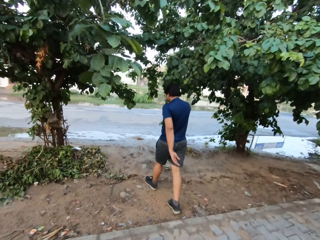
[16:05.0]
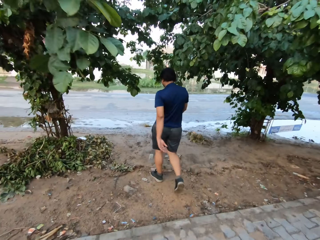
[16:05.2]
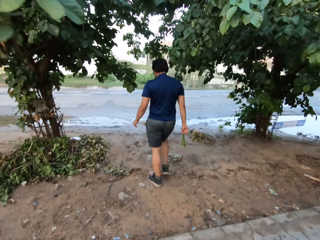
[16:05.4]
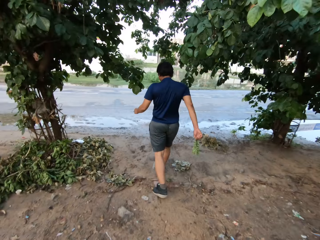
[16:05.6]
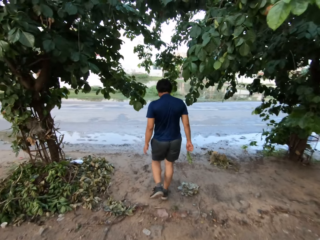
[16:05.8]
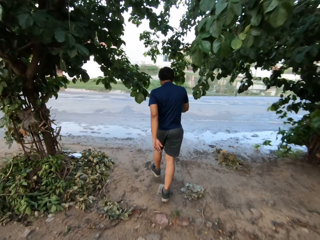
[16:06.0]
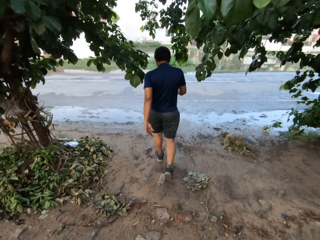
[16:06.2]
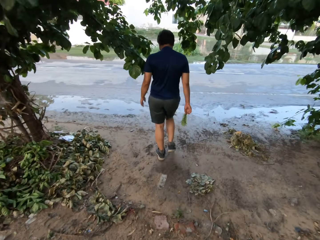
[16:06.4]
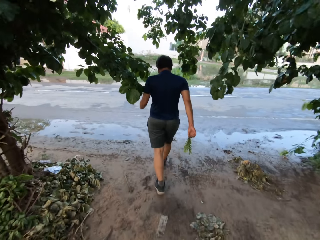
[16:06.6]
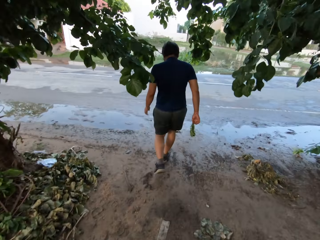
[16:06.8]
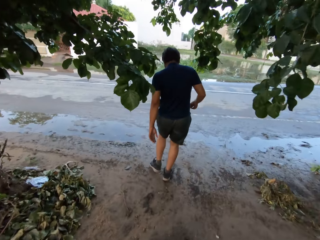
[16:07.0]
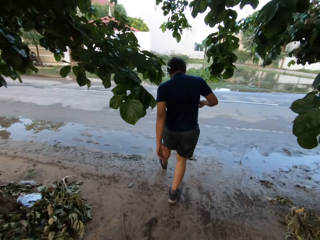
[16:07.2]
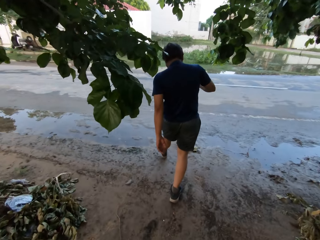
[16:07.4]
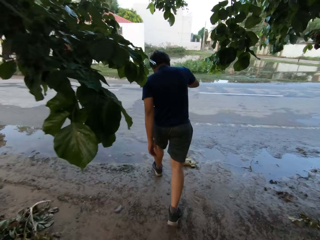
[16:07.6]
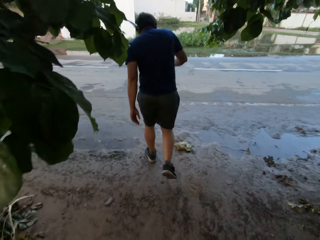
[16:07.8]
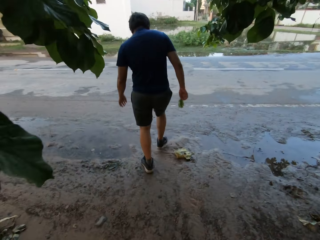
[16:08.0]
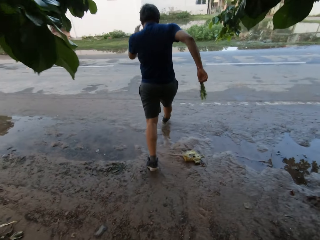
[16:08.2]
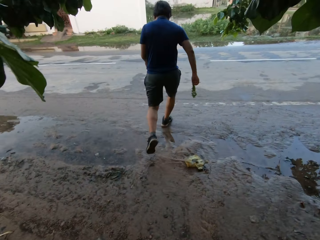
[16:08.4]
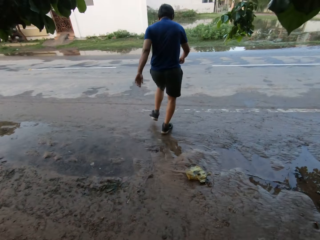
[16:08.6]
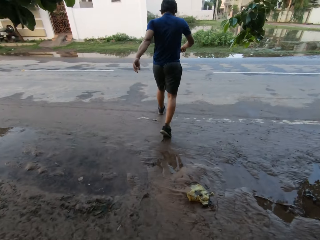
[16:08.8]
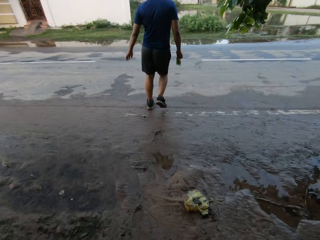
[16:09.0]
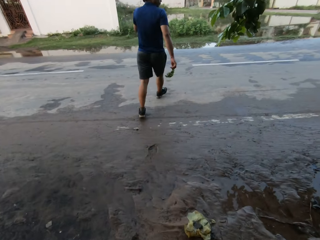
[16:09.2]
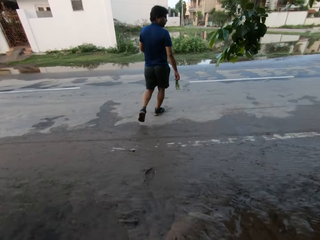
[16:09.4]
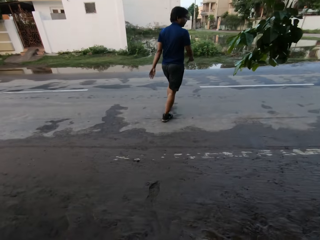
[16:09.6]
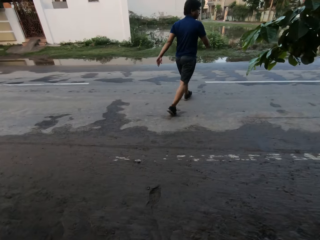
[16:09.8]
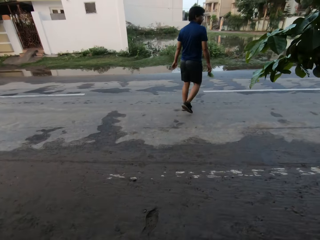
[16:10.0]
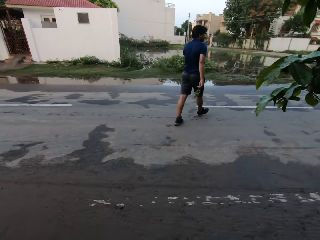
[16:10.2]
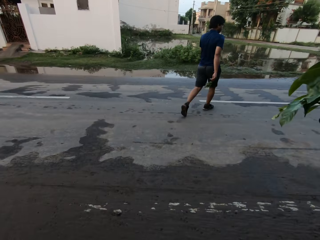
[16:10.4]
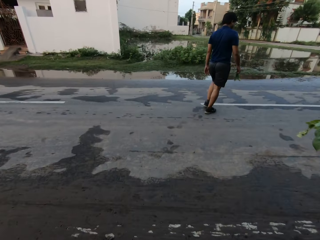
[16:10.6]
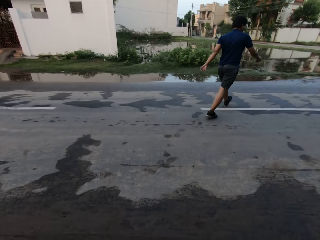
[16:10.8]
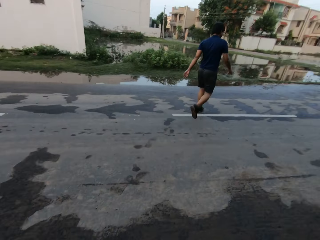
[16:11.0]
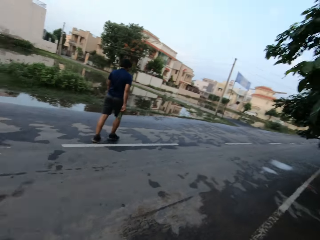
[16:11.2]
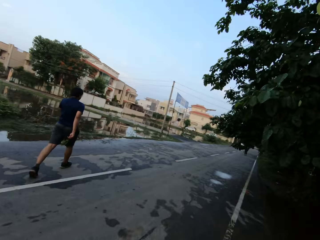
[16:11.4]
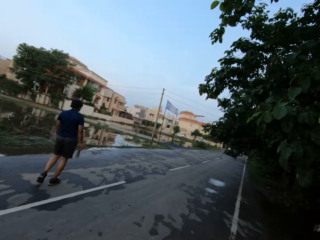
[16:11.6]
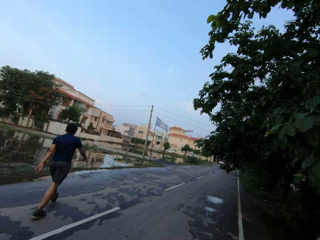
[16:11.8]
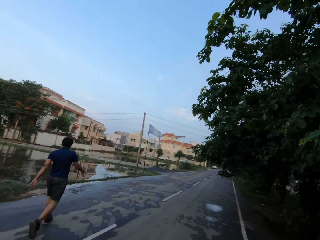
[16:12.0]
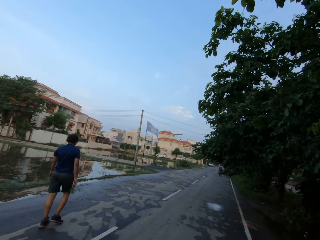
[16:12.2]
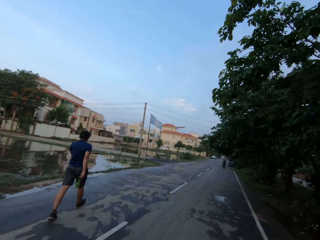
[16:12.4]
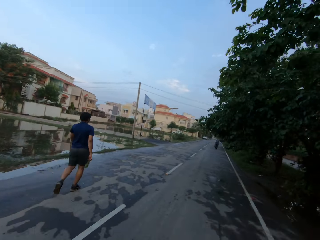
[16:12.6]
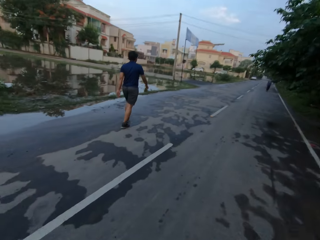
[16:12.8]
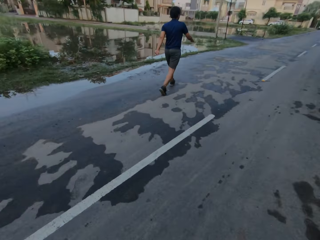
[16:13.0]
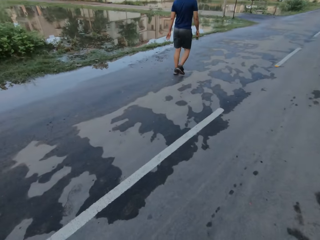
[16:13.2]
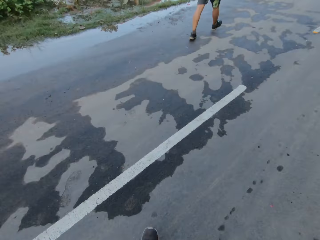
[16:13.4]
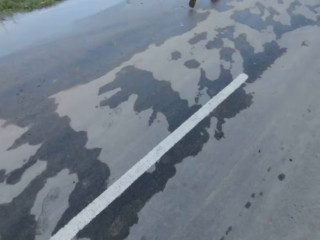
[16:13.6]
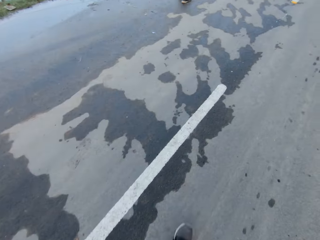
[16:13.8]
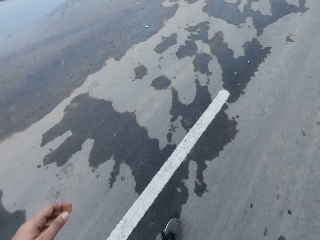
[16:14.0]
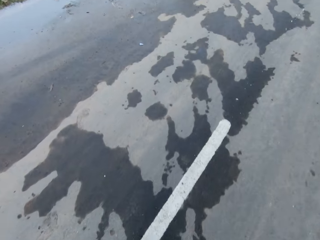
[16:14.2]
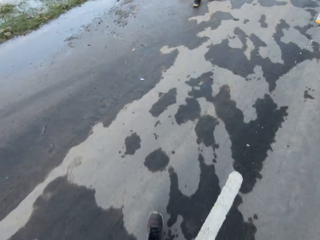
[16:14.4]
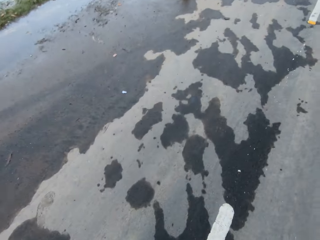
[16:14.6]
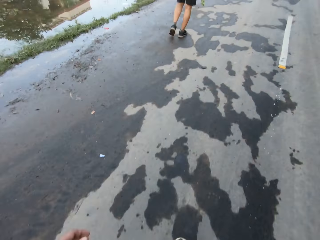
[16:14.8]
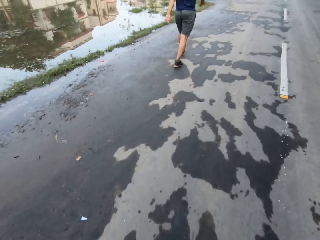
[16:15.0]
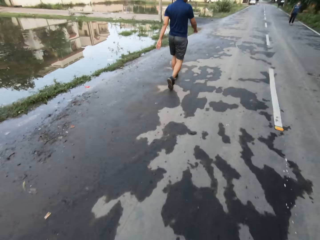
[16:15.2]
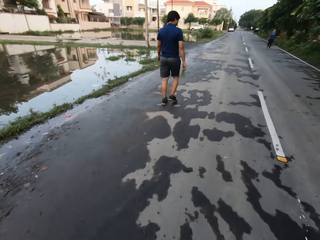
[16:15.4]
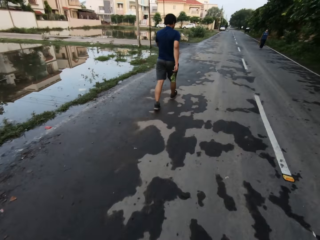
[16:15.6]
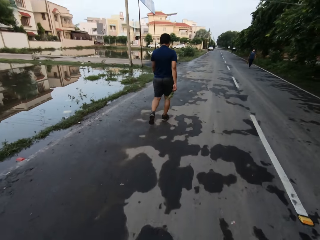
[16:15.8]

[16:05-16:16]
A man walks on a road. The camera wearer crosses the road. They walk on the road.

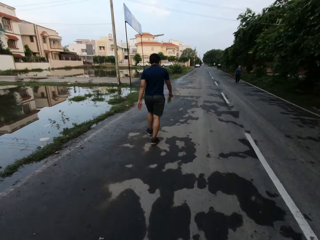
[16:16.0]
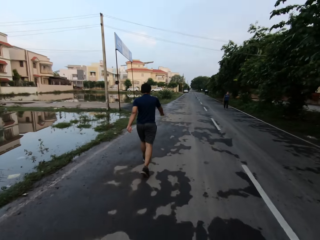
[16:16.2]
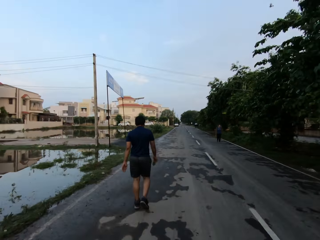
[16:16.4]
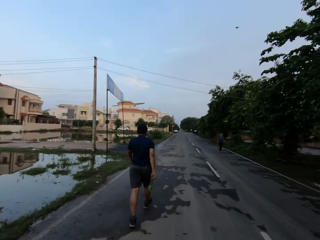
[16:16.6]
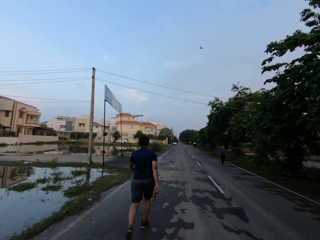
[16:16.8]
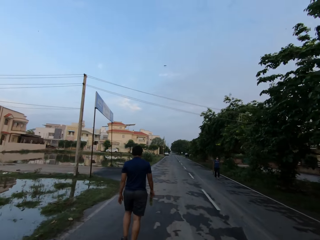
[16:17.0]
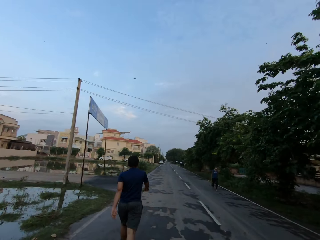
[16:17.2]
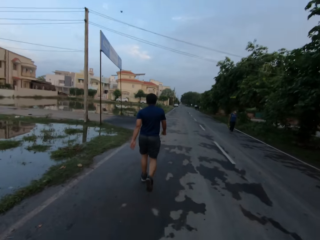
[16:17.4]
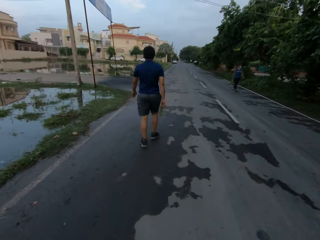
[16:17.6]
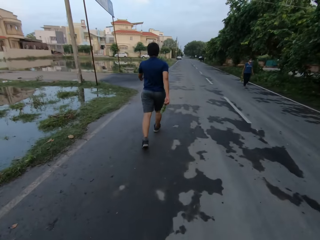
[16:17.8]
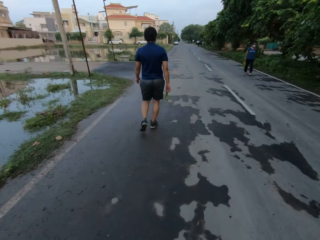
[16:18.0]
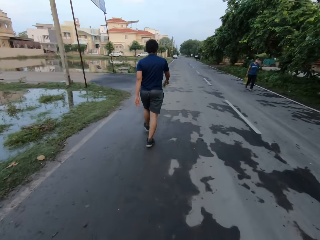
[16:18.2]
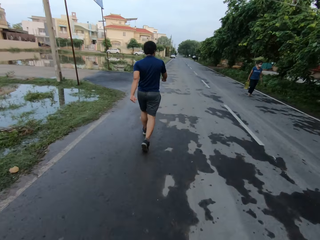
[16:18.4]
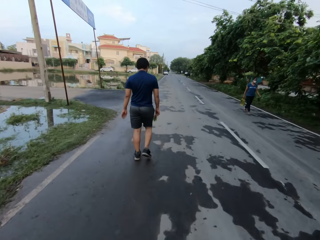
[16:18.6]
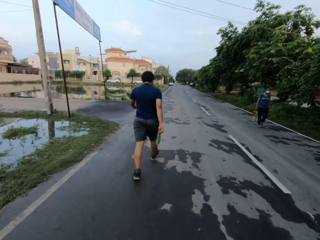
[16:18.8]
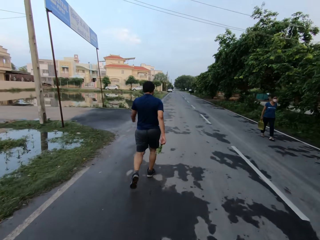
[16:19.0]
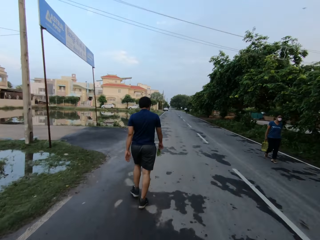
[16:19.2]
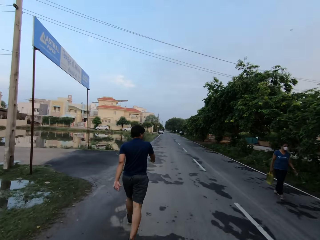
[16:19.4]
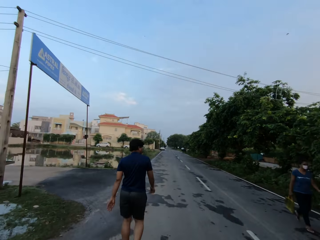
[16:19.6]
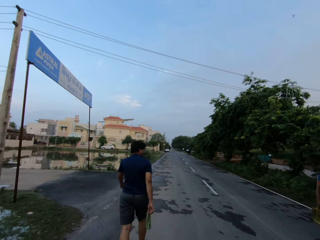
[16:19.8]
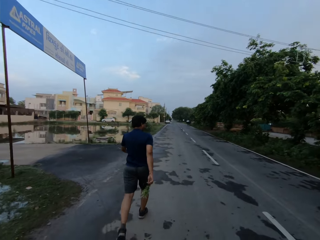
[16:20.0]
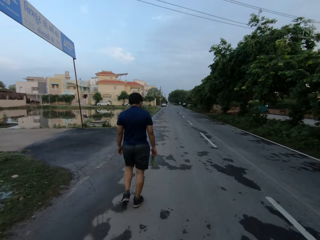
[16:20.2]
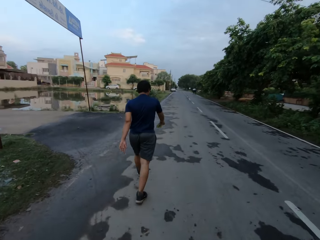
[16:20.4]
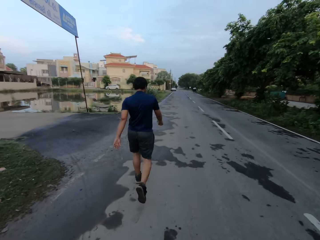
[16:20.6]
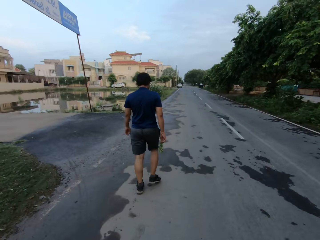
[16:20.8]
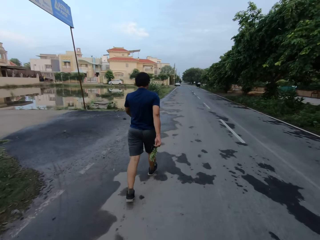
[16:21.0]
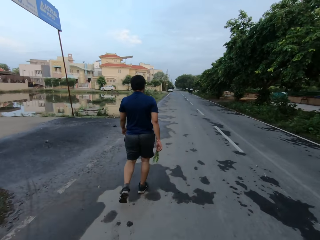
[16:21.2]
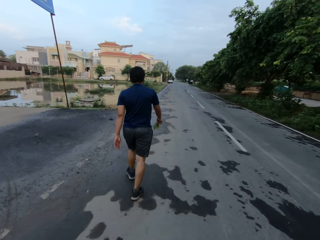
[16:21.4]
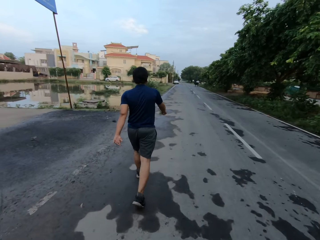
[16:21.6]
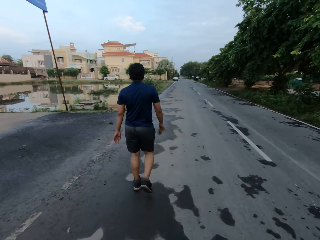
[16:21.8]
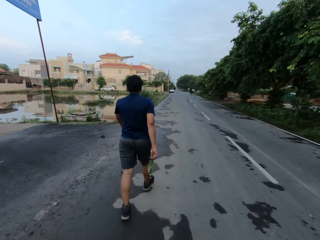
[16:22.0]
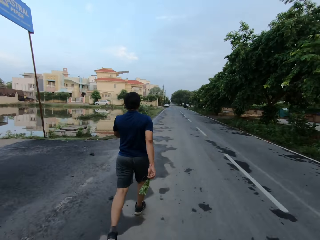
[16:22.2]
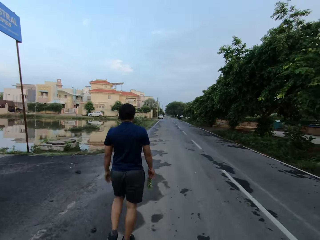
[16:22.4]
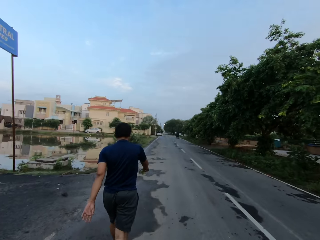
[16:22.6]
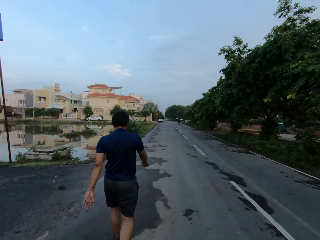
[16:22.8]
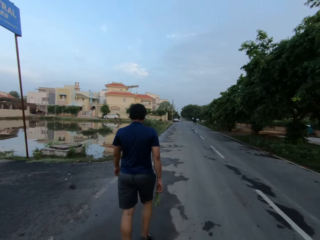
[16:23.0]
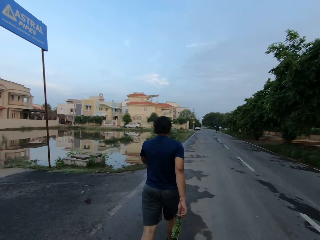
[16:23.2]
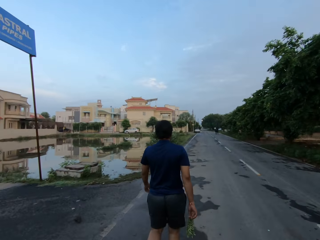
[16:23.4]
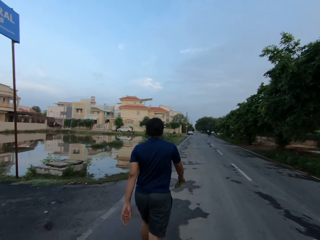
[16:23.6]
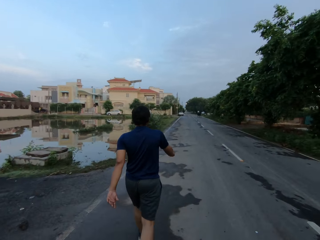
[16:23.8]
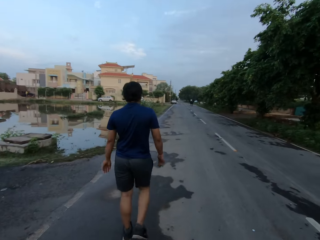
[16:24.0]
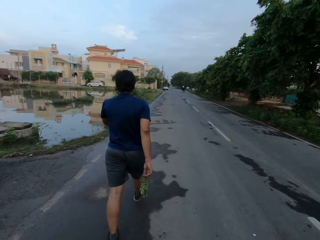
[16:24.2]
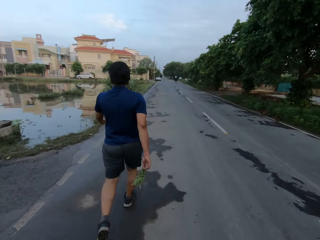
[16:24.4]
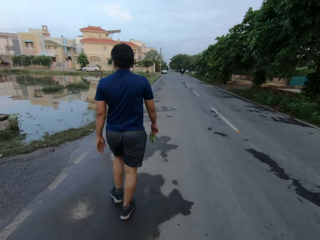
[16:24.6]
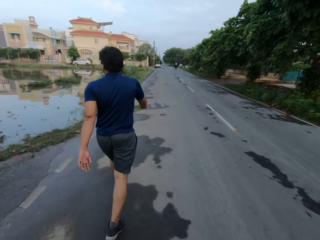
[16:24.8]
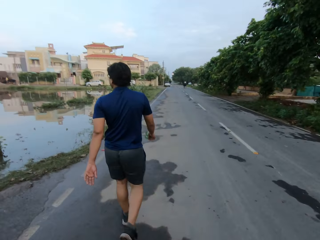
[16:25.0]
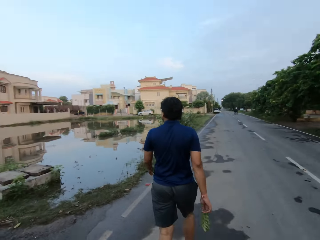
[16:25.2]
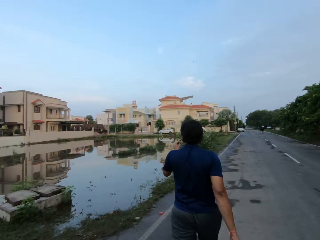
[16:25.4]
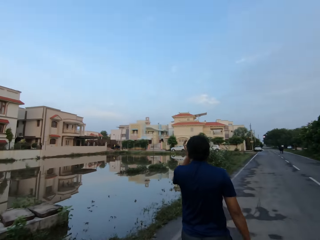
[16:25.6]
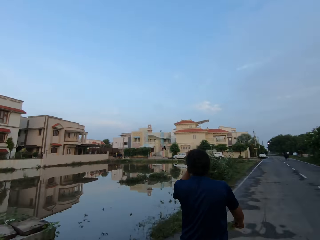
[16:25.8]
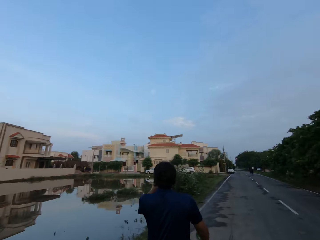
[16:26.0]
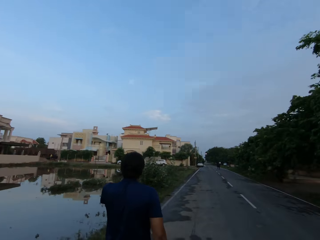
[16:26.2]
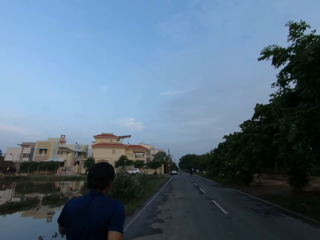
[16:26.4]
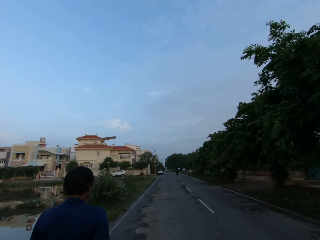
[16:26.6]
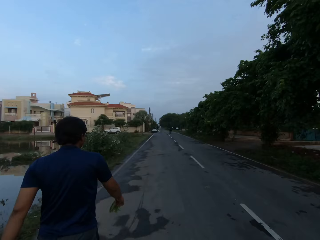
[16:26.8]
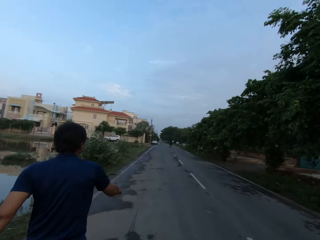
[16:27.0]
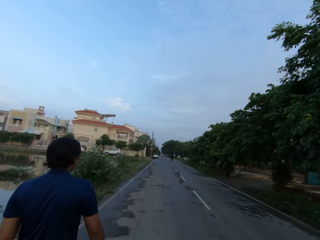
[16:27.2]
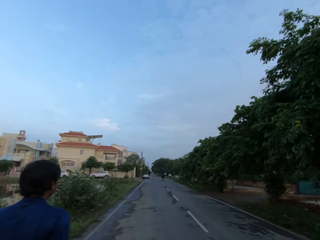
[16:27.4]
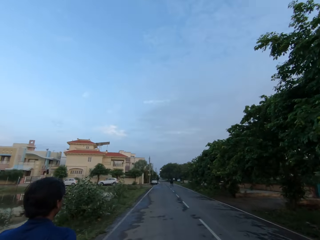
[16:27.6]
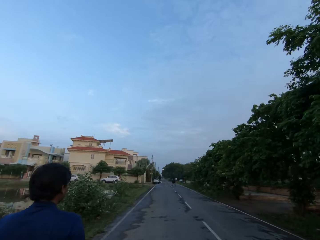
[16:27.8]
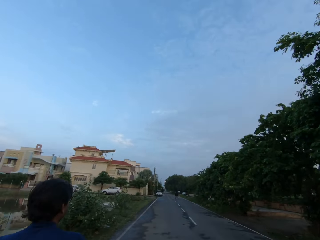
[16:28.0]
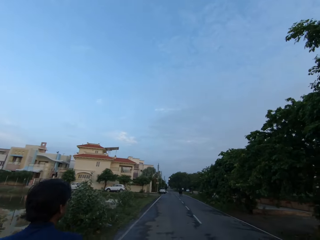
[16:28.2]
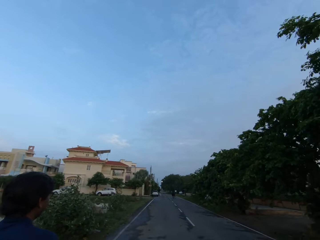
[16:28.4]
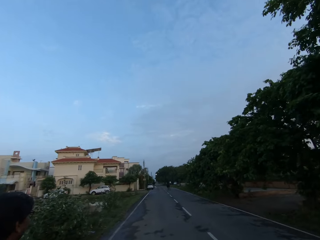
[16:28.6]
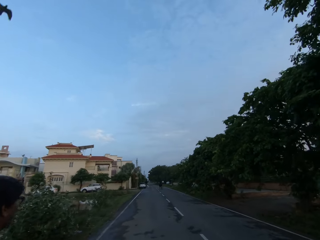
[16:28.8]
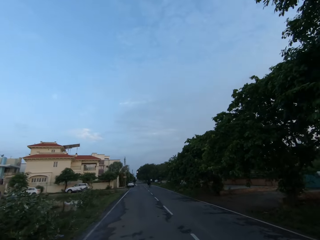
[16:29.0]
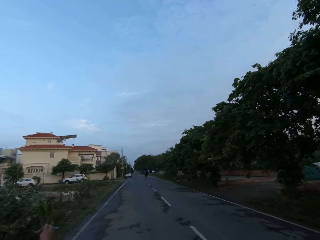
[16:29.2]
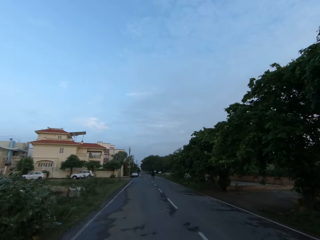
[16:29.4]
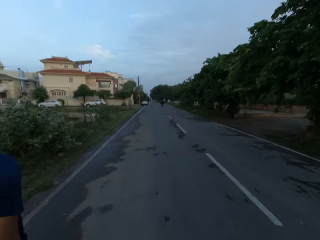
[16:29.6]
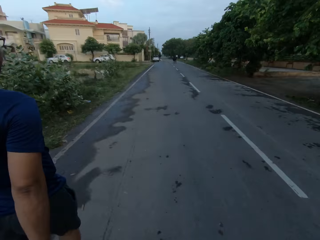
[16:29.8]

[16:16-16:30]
The camera wearer interacts with a man. A woman walks past the camera wearer.
